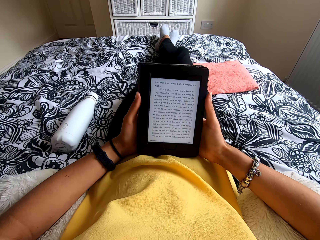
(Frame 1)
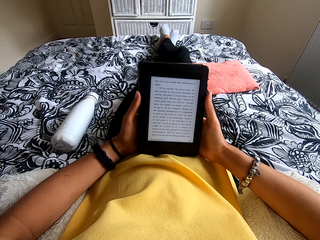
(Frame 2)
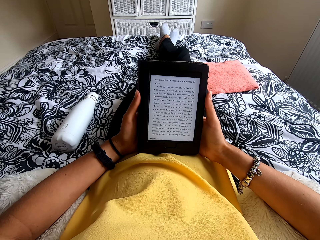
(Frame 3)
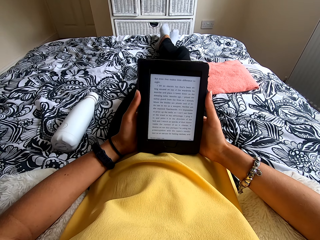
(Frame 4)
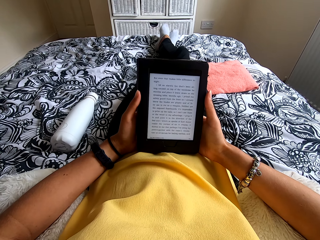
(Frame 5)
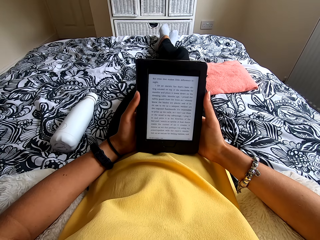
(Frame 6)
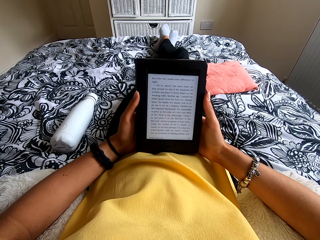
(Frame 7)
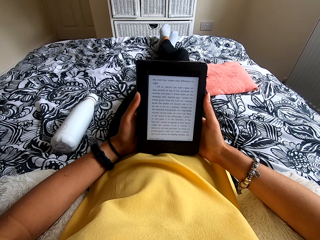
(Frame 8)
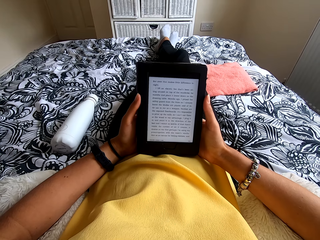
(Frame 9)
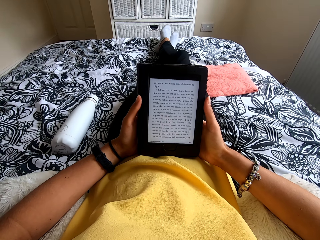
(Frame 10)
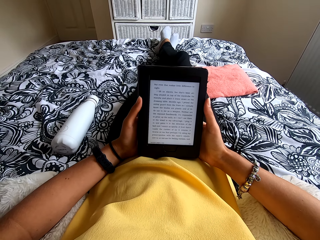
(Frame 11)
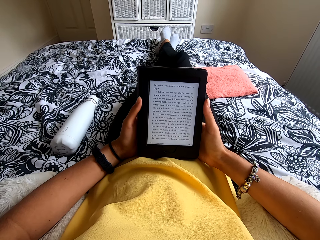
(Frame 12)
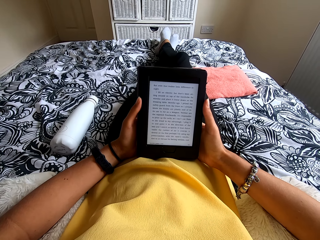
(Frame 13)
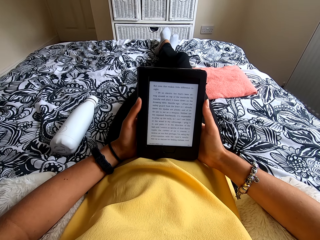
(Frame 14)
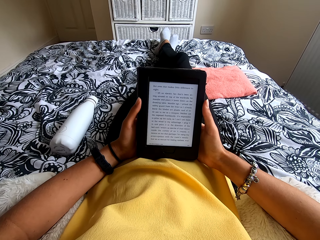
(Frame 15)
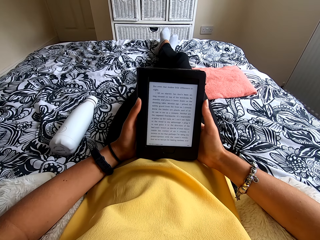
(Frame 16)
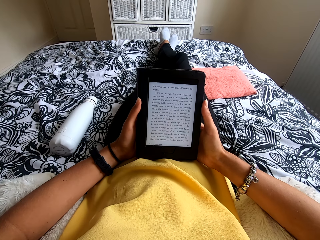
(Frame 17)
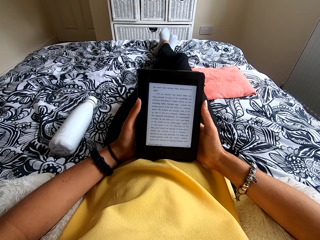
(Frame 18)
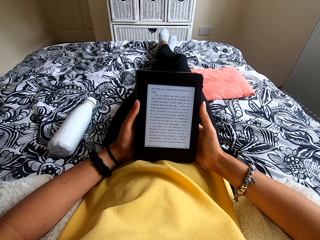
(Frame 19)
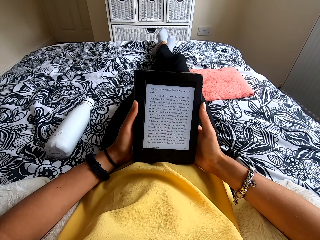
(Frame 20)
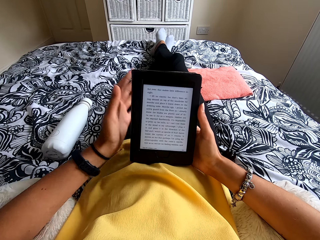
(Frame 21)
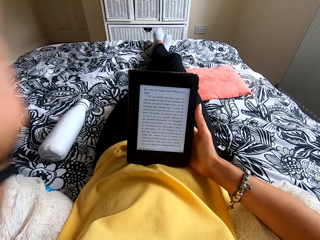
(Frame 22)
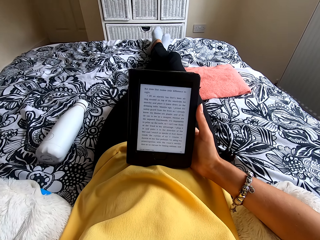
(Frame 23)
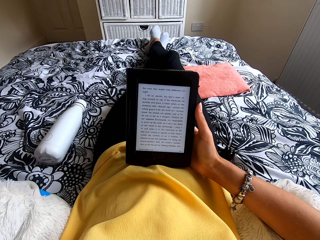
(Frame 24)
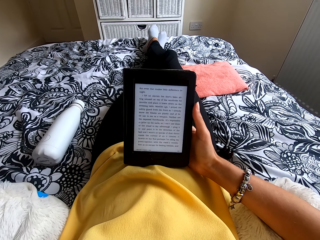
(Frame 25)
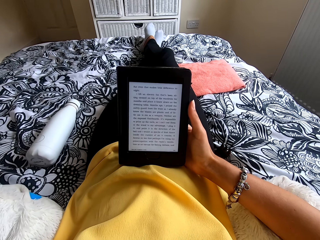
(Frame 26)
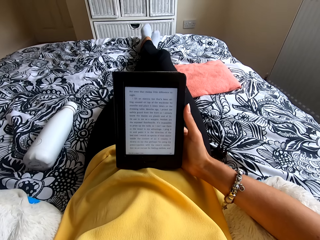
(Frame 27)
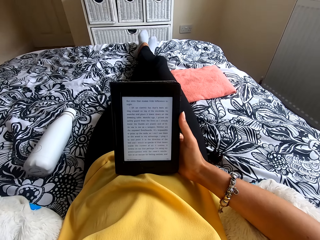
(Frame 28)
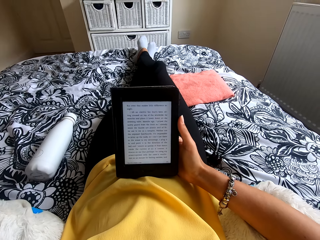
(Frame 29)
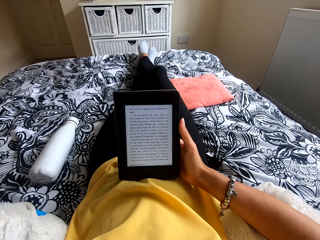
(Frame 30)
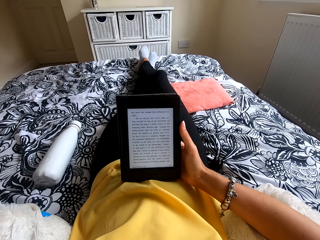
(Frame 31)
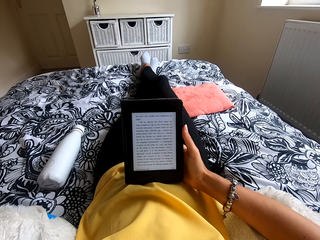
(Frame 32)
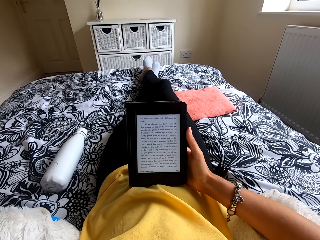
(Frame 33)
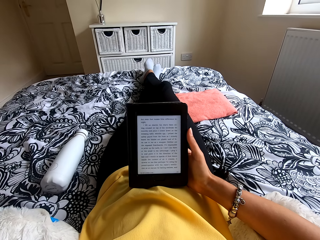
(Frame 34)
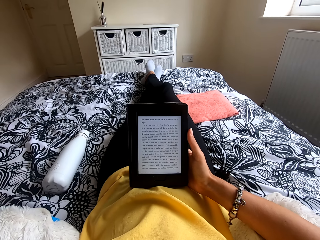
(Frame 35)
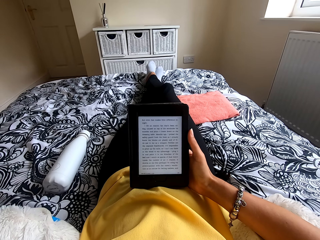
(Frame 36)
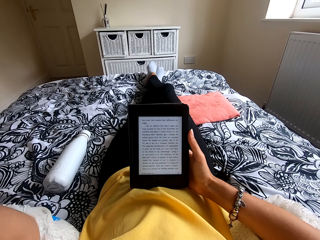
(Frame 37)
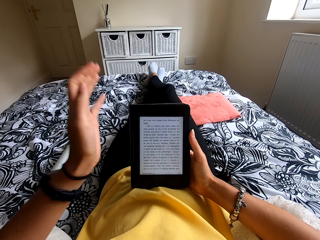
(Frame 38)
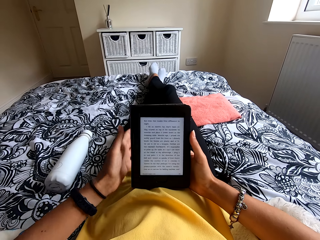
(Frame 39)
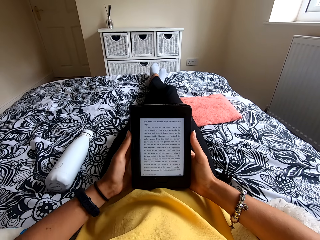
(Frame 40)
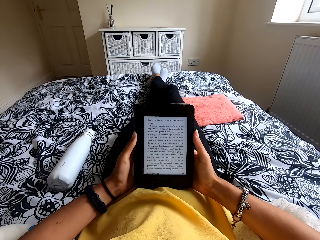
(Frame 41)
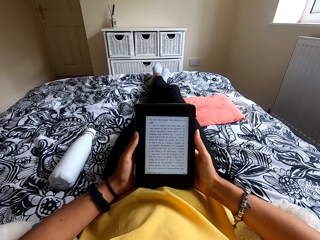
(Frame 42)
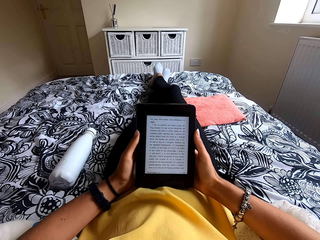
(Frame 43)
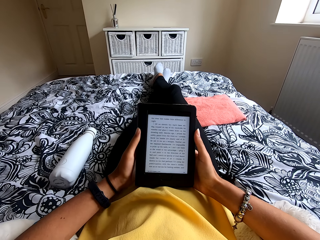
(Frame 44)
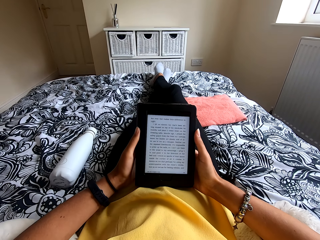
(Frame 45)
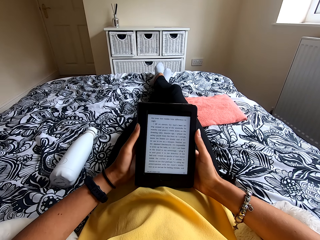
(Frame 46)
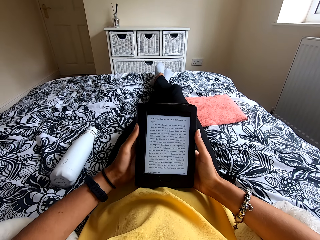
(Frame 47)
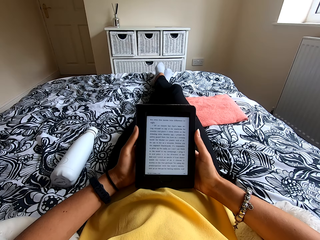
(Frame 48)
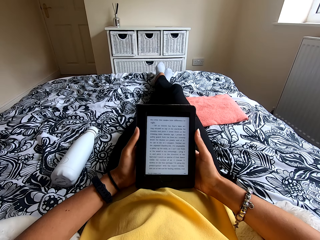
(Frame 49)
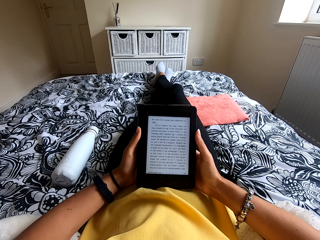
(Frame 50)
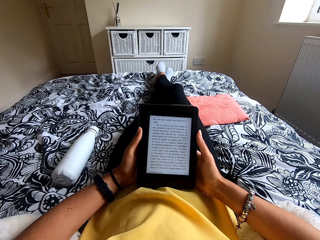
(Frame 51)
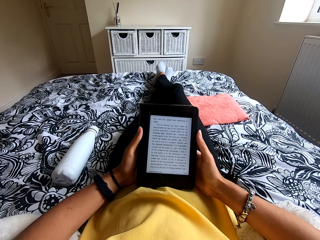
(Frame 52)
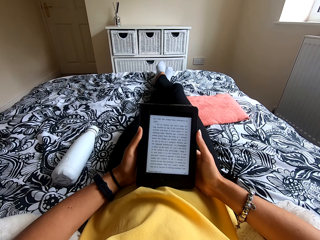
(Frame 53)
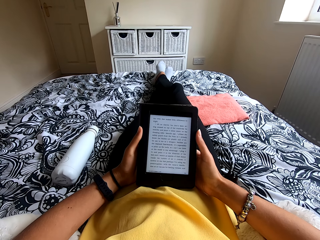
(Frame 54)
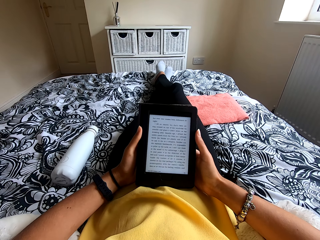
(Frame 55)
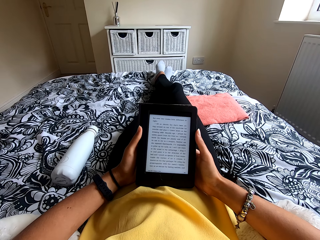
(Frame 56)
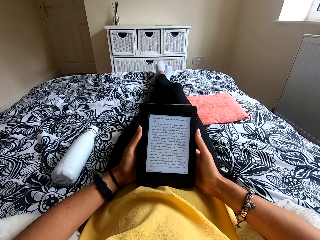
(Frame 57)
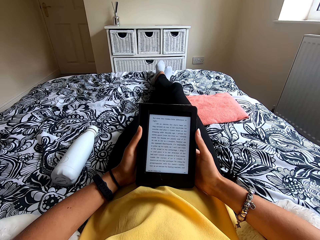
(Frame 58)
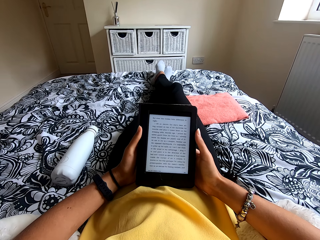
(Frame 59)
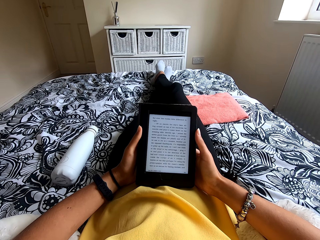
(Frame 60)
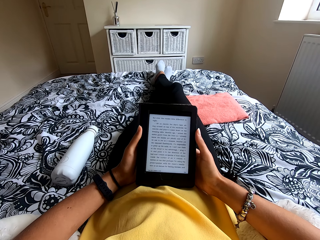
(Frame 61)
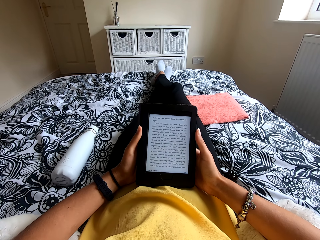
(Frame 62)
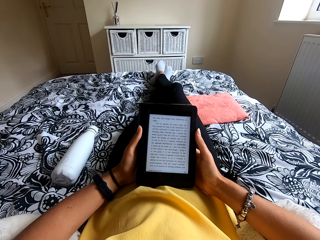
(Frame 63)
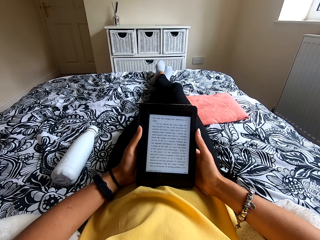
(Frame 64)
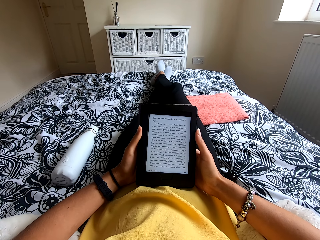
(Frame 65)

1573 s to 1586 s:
The camera wearer touches her head. She holds the ebook reader with both hands. She reads the ebook.

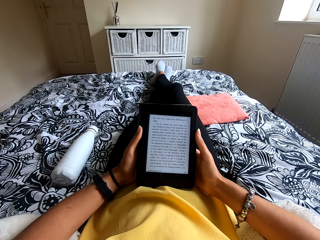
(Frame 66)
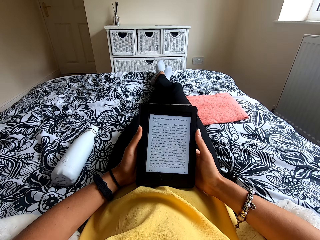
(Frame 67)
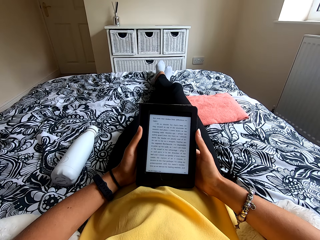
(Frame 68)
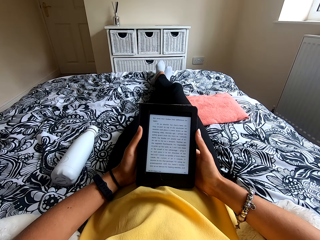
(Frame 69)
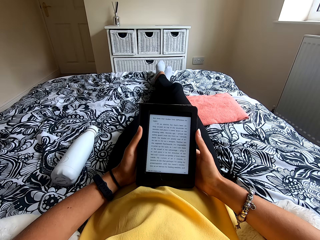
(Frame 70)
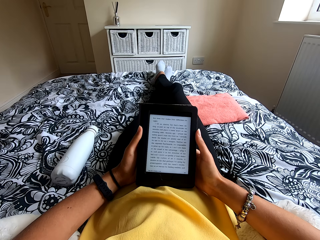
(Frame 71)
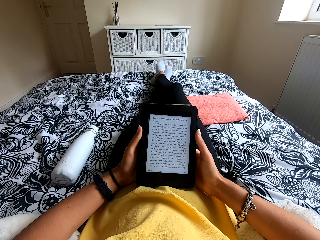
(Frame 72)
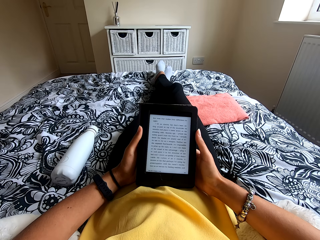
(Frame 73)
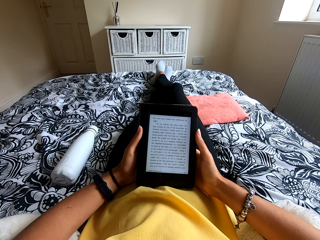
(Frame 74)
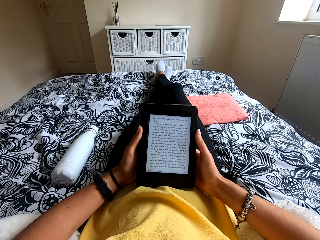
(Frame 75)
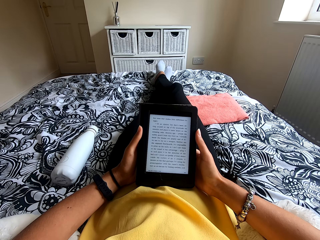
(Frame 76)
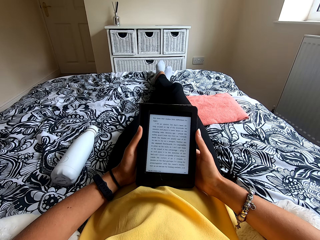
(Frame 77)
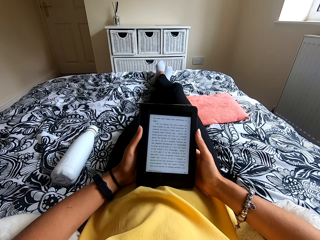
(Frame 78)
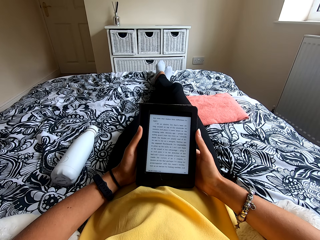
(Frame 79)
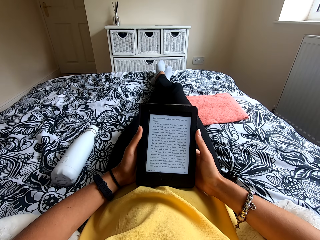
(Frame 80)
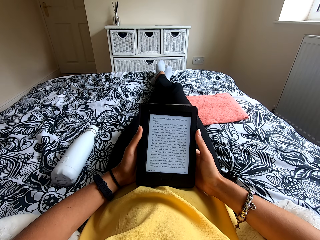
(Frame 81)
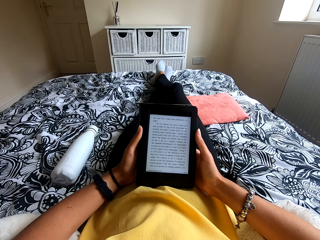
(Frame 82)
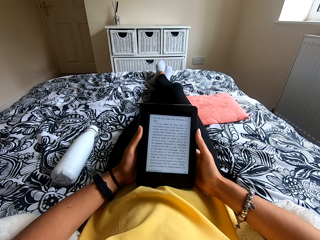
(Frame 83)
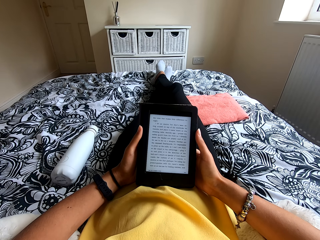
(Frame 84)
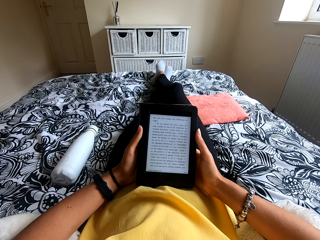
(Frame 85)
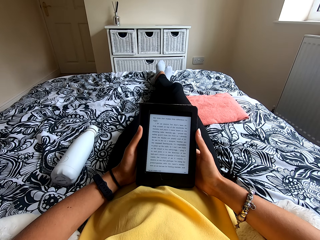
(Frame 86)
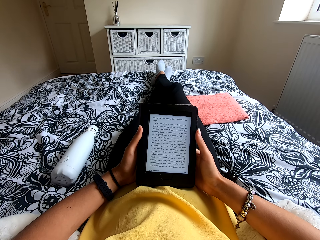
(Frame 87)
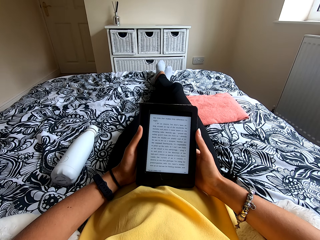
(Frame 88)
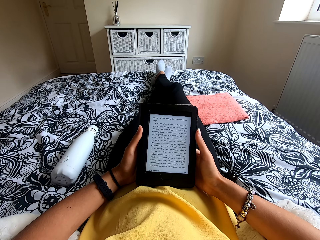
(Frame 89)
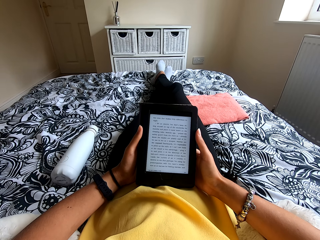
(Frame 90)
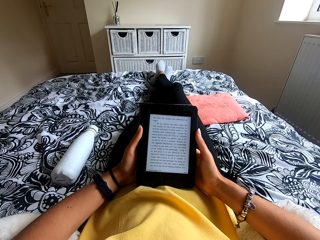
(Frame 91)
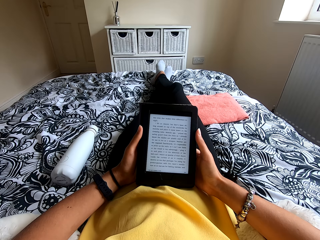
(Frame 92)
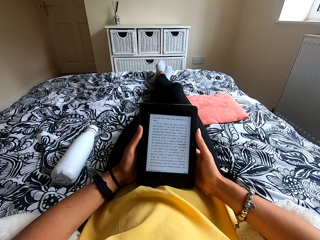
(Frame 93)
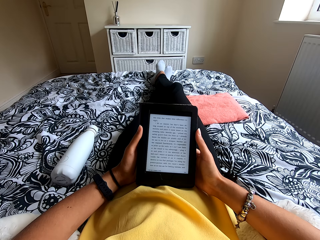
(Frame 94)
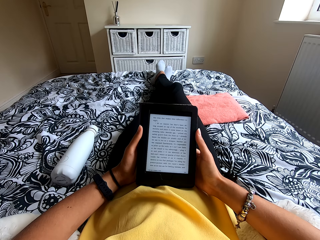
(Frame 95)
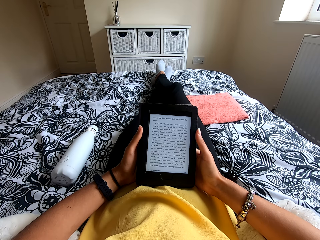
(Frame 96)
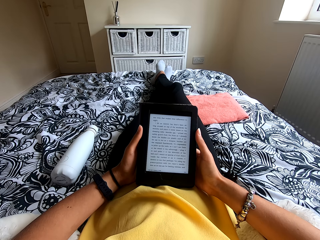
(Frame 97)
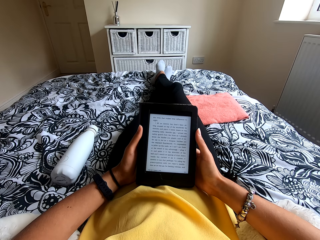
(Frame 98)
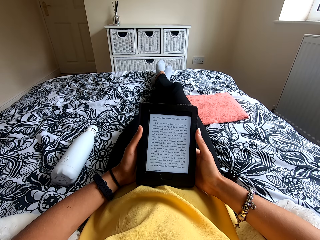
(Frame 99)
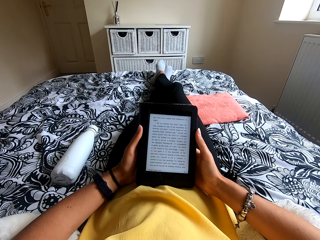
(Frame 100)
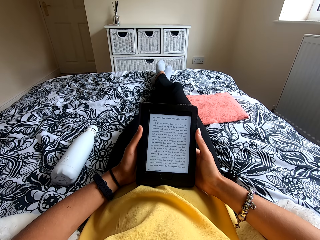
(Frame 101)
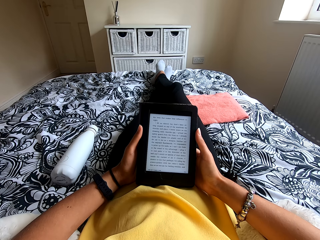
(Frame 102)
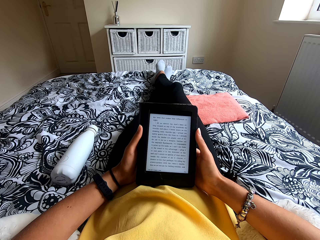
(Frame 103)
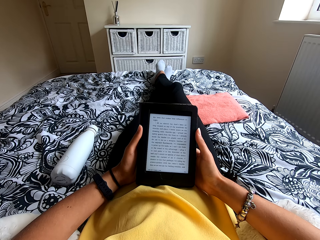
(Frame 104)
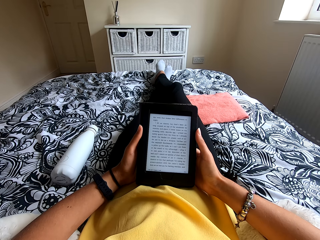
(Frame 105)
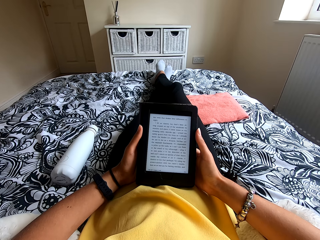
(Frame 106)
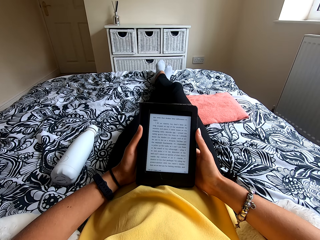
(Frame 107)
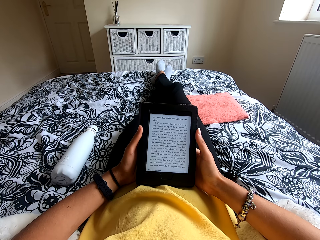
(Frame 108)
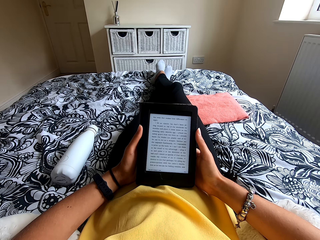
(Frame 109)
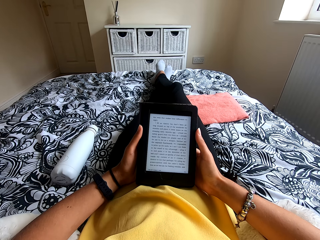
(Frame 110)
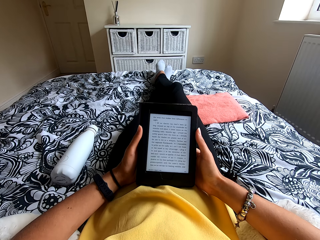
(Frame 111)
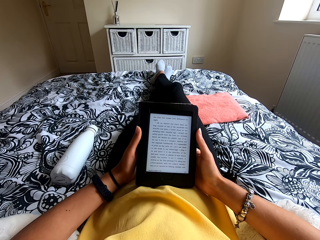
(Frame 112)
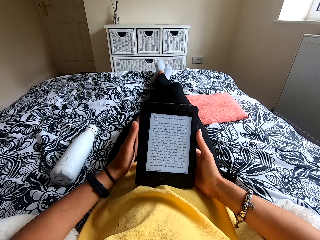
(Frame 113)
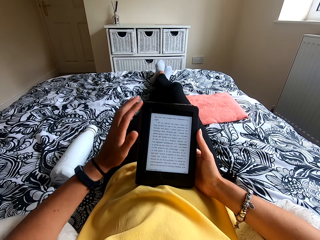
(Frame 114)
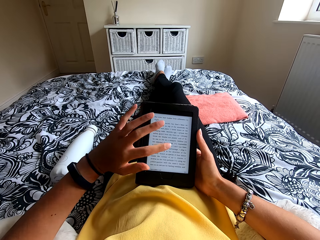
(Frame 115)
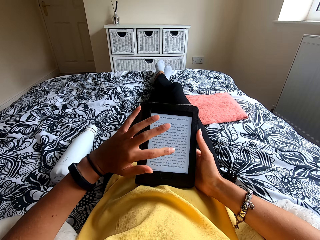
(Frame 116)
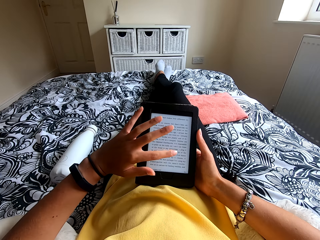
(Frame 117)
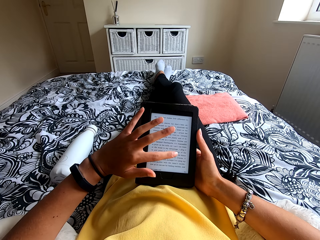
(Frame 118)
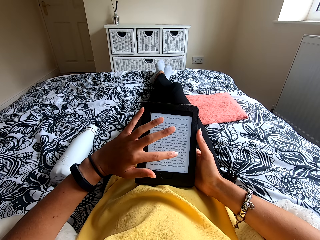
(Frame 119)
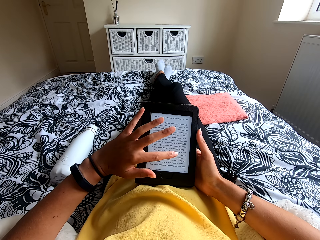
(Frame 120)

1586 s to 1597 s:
The camera wearer touches the tablet screen.
